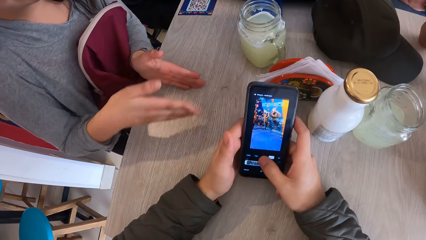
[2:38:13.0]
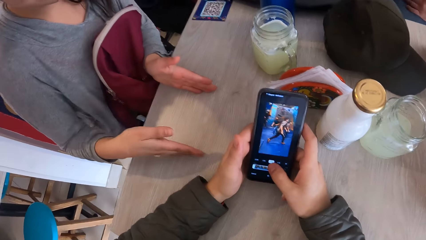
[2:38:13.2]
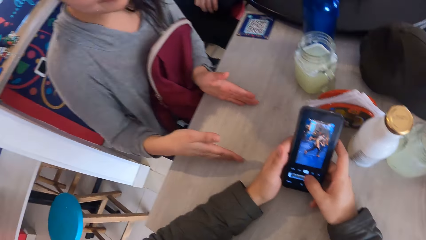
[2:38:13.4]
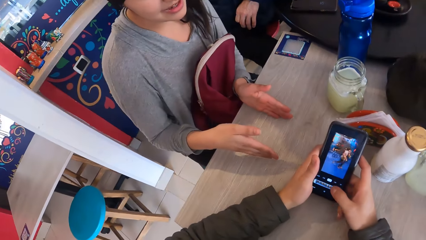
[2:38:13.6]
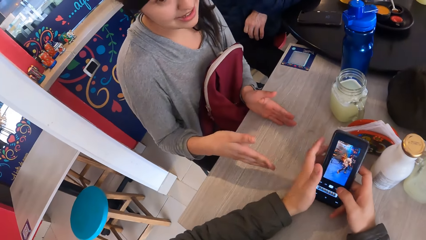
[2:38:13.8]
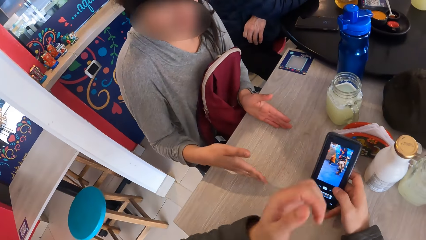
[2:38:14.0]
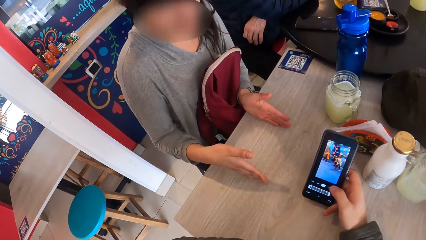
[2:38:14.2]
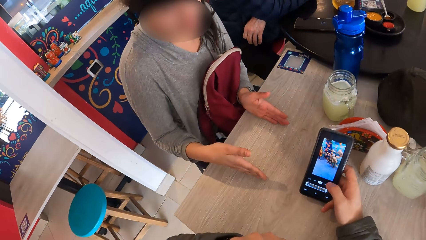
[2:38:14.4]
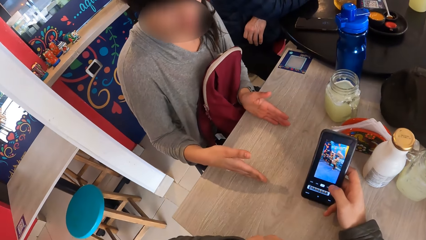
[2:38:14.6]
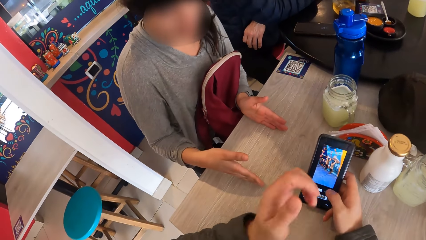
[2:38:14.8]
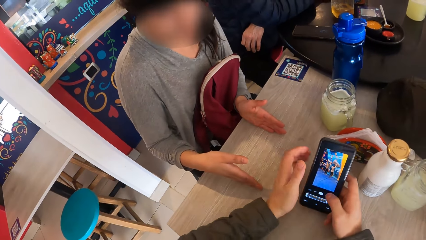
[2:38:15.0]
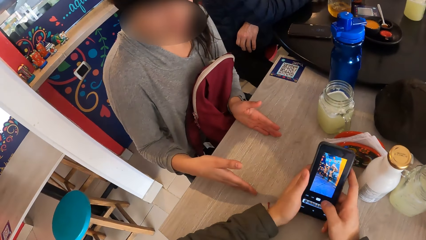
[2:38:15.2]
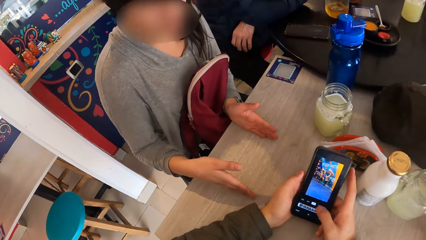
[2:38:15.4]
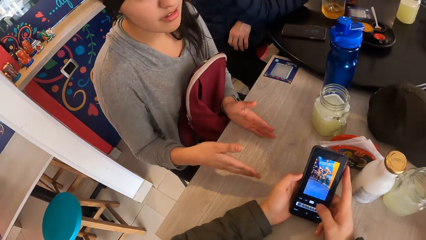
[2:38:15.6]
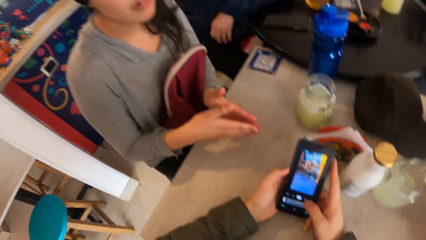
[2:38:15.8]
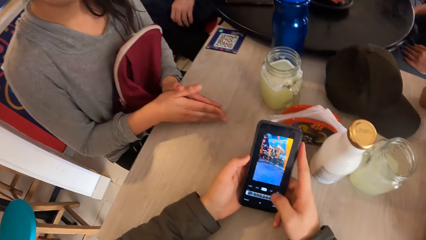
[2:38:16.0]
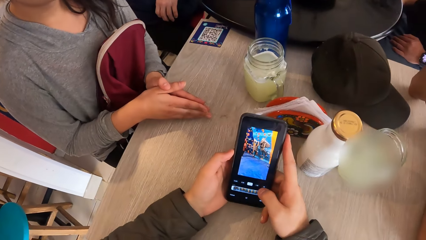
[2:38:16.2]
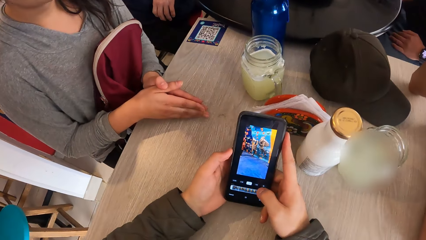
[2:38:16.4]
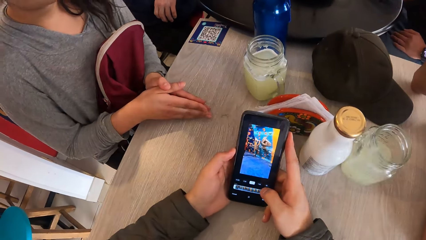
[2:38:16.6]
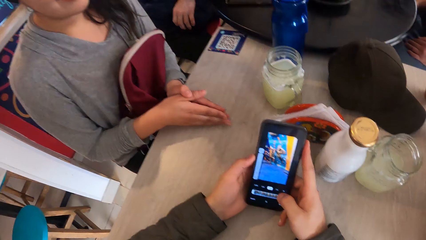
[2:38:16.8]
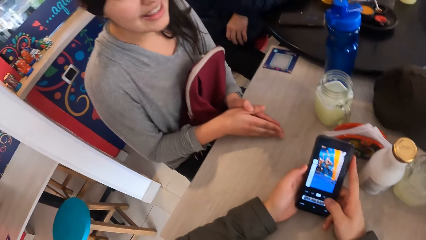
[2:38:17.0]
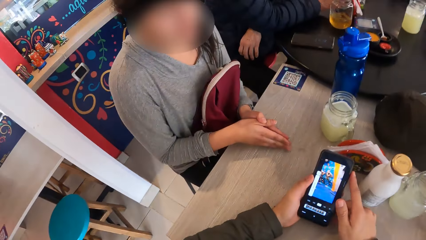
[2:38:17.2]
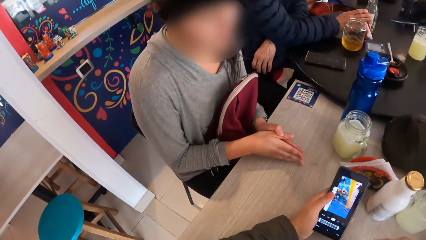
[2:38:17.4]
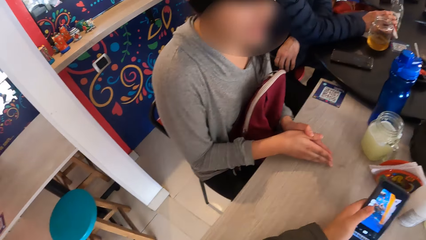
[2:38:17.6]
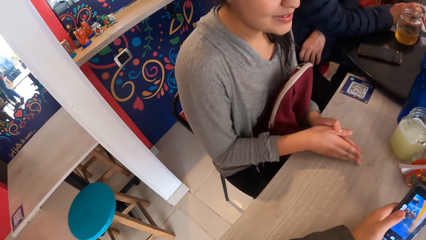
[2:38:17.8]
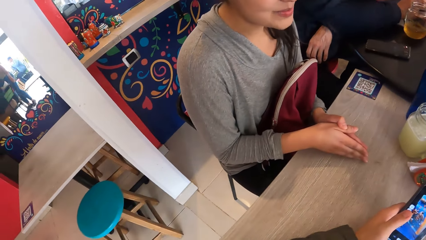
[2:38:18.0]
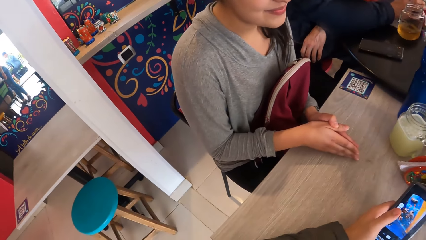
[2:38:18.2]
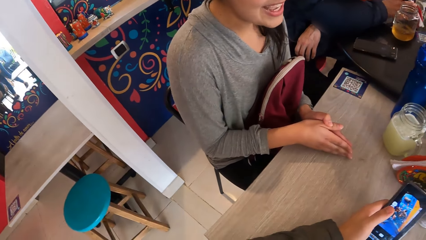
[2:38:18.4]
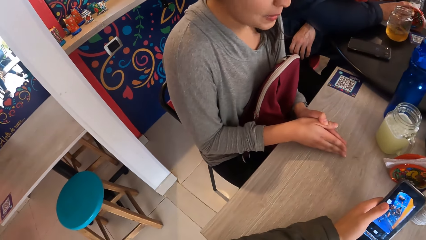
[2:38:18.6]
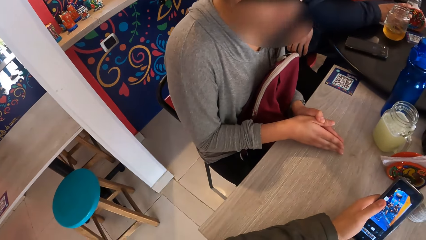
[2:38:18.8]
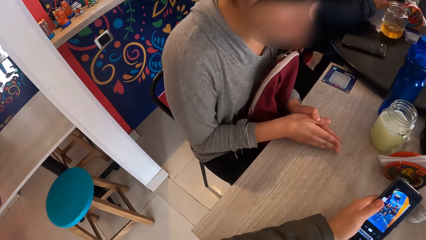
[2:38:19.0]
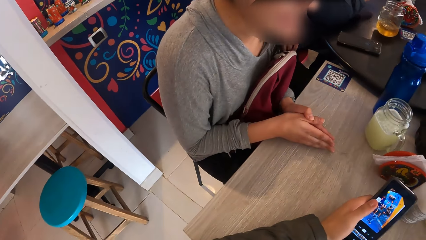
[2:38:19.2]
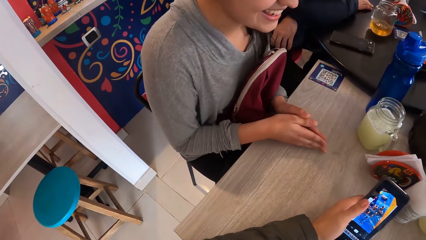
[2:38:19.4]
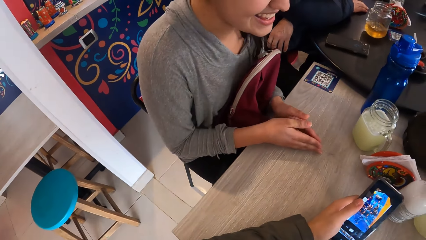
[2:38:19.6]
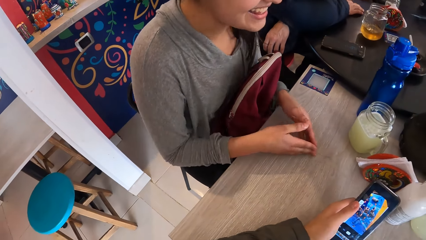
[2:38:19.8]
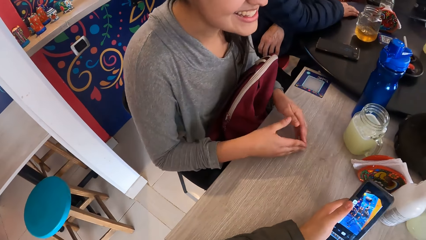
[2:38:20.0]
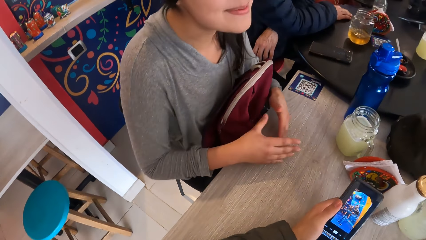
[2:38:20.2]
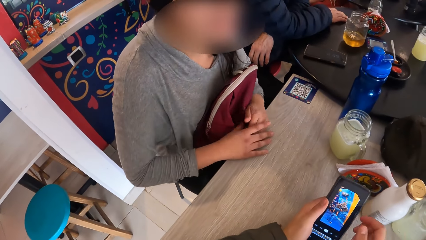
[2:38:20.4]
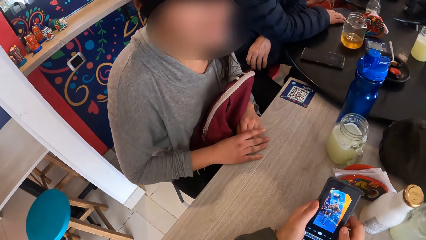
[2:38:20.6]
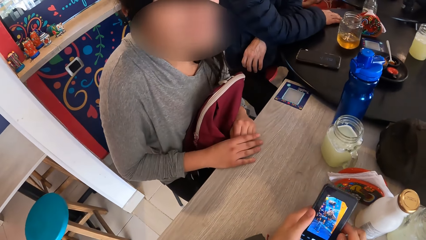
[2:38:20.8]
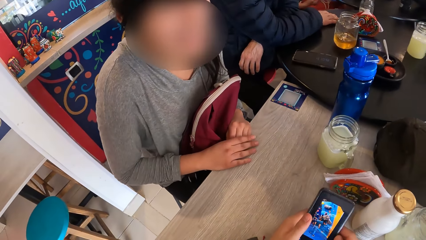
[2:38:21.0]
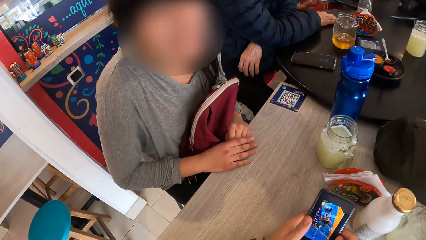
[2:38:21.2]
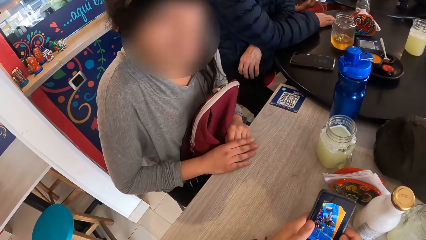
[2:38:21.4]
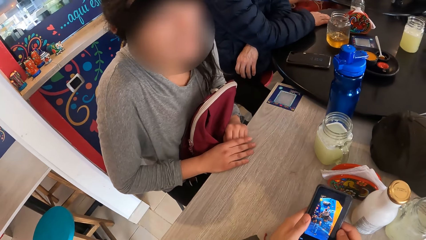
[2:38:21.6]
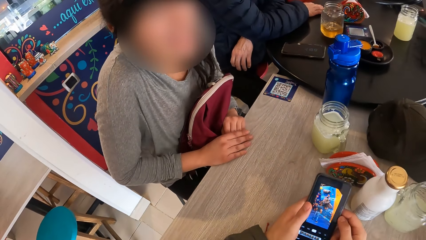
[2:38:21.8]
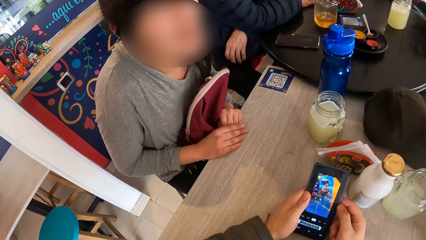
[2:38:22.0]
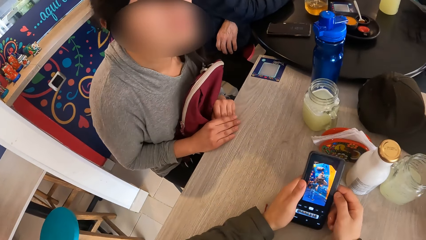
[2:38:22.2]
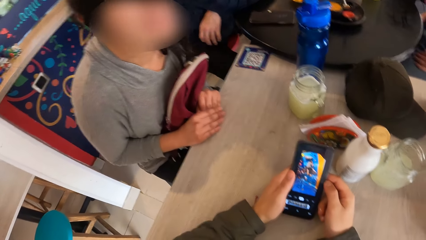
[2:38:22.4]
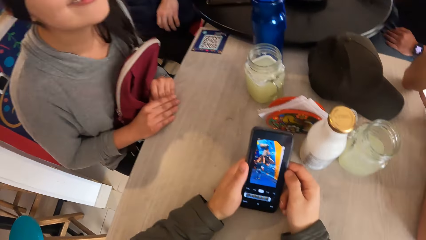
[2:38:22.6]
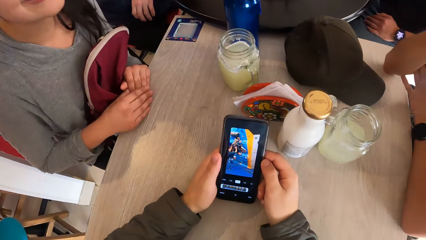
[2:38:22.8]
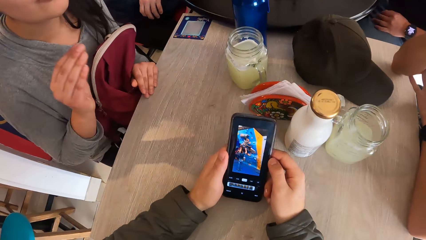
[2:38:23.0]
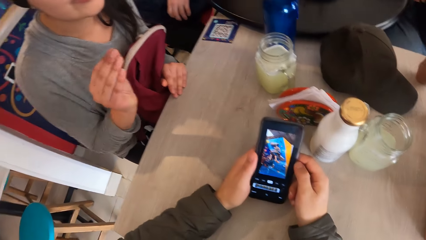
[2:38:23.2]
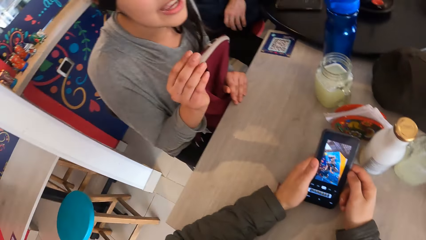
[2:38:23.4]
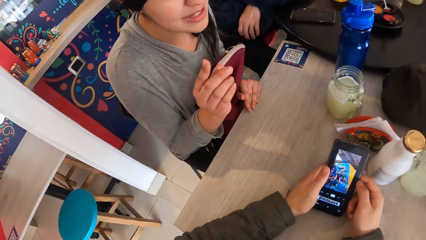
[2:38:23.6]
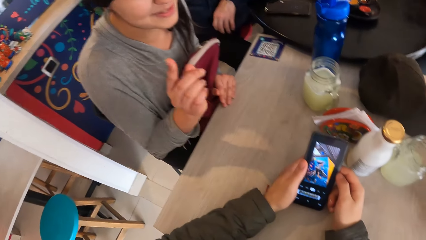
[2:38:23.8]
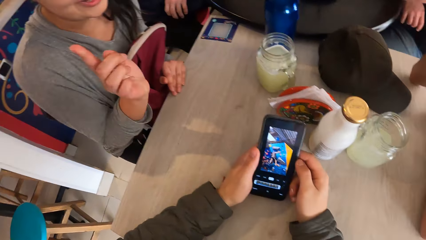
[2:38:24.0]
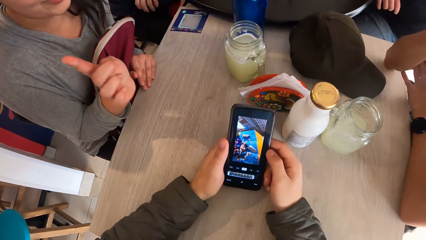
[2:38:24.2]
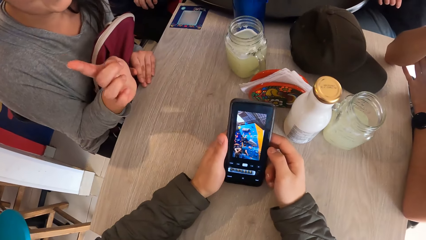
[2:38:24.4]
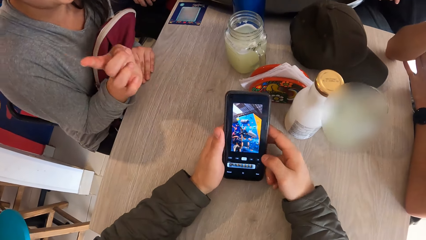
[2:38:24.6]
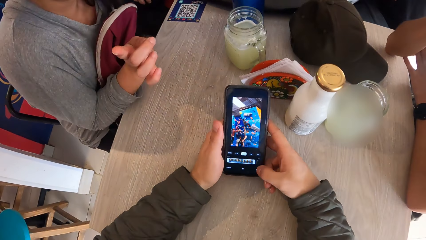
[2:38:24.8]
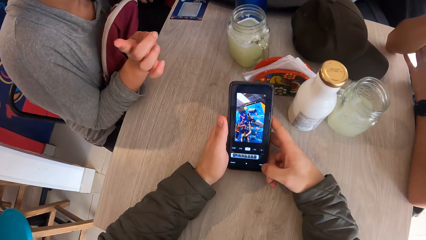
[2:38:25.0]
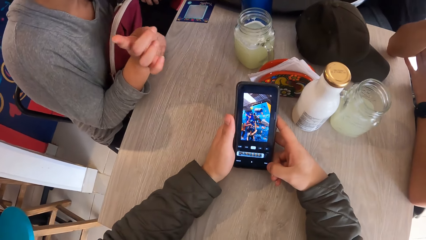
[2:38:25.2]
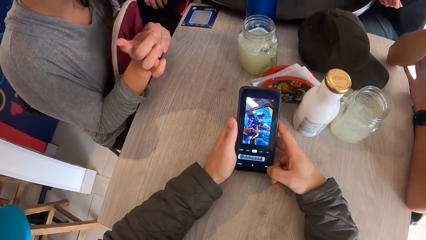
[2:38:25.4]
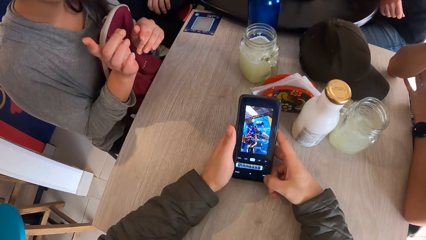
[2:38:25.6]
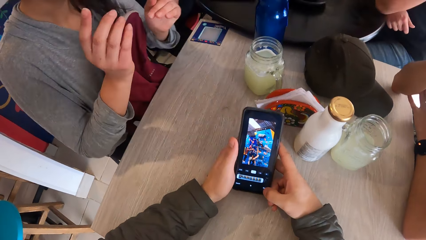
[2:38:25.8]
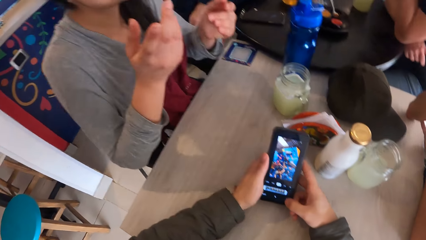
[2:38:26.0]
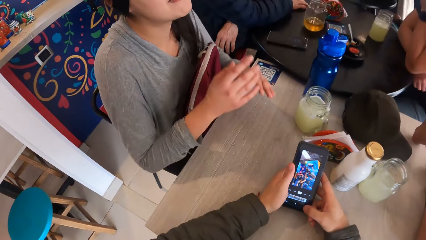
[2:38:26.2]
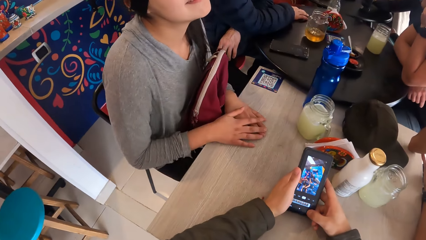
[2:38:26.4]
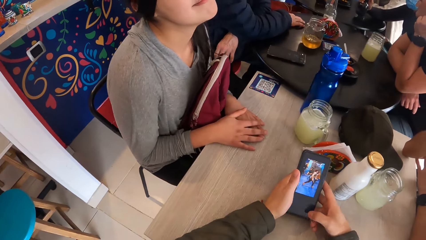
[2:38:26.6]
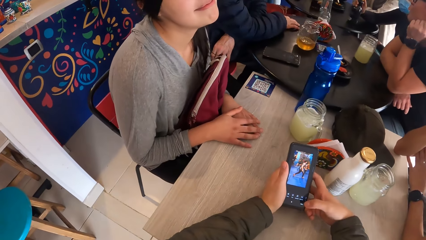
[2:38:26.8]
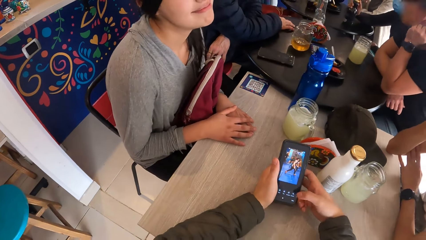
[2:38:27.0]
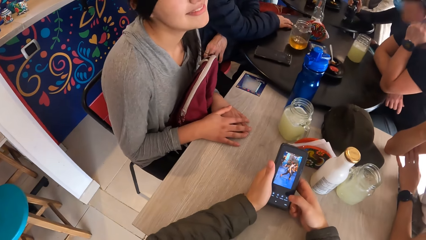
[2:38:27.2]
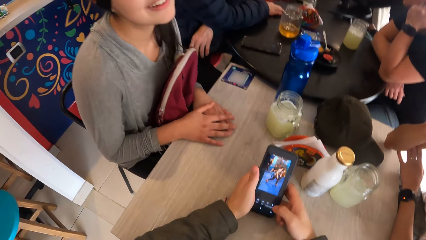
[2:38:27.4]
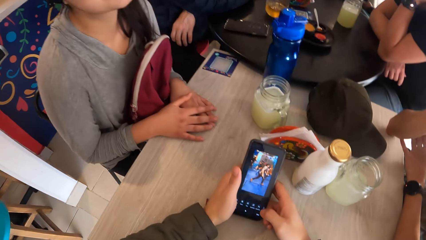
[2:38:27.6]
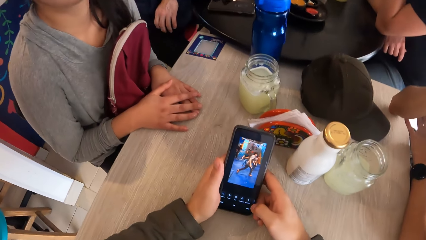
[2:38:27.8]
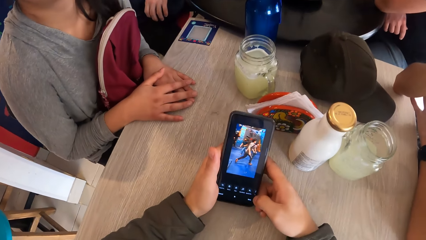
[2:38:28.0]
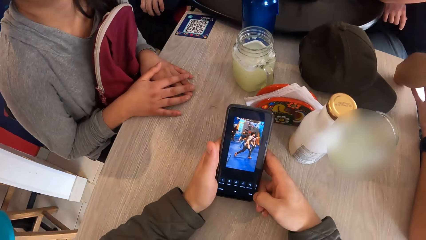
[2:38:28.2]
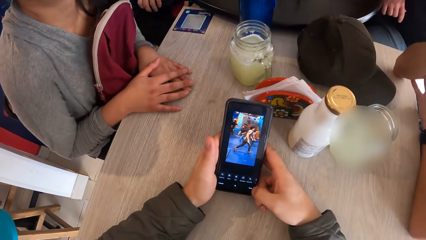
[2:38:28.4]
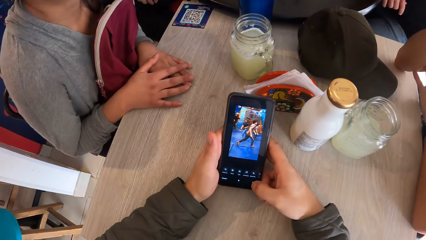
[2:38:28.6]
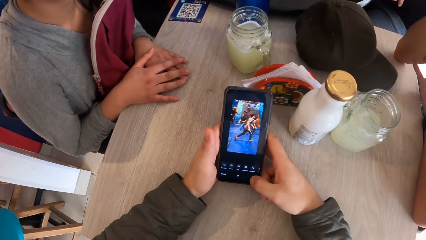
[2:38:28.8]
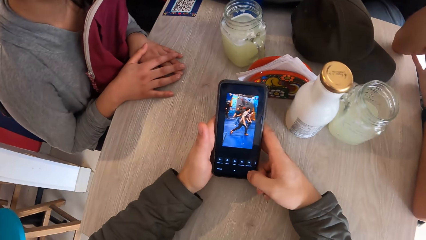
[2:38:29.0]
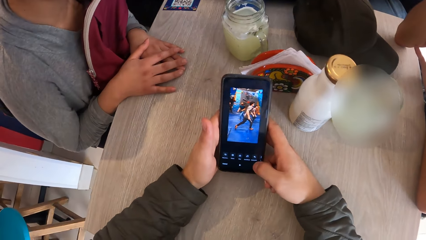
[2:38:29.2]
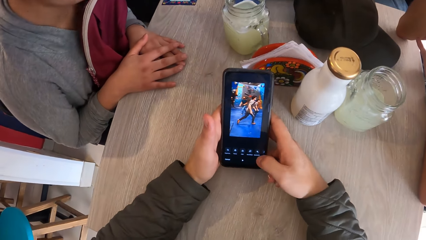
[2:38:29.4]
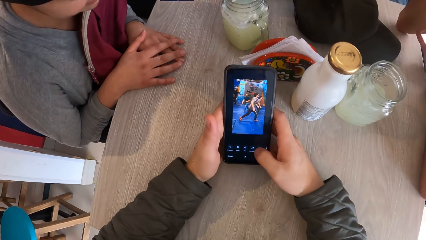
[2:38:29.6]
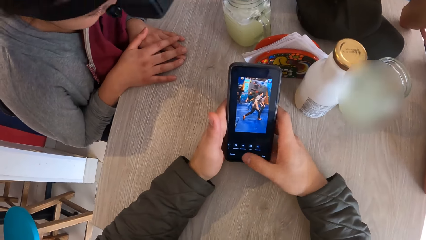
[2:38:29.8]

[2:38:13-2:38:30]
The woman places her hands on the table and taps on the table with her right hand. The camera wearer lifts his left hand from the phone. He holds the phone with both hands. He operates the phone with his hands. The woman gestures and converses to the camera wearer and another person. The woman places her hands on the table.
